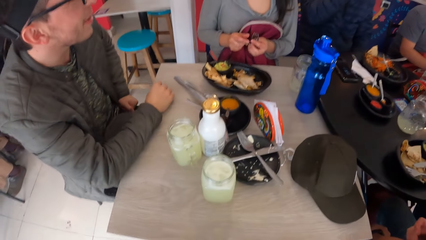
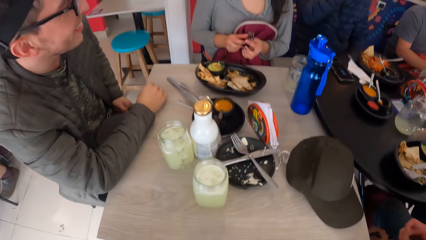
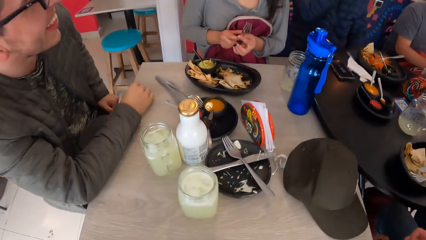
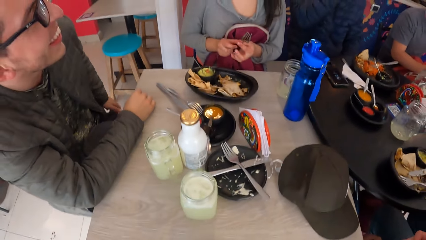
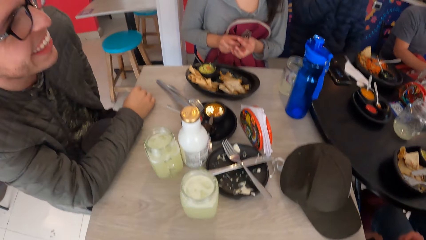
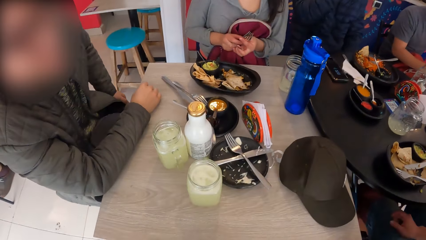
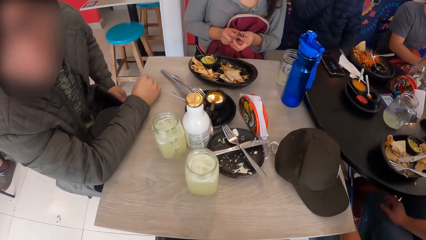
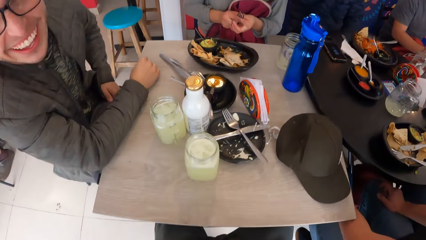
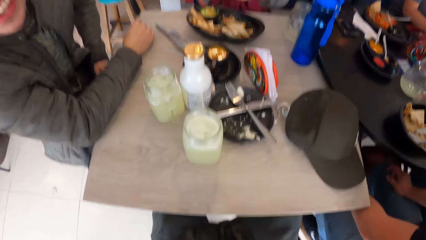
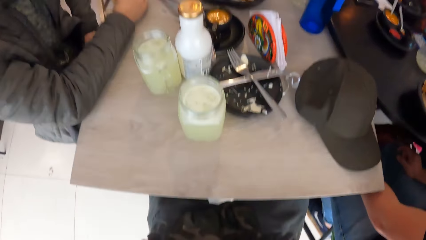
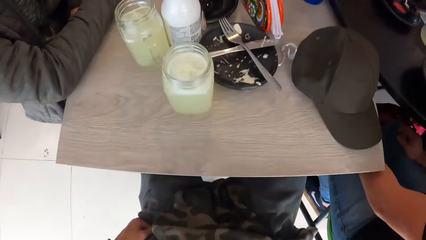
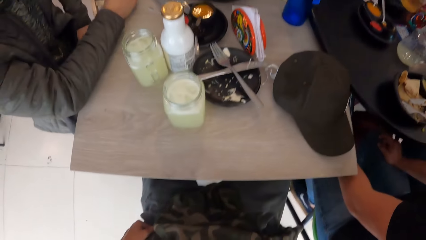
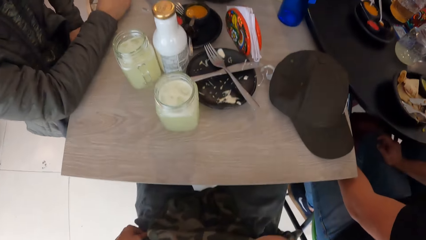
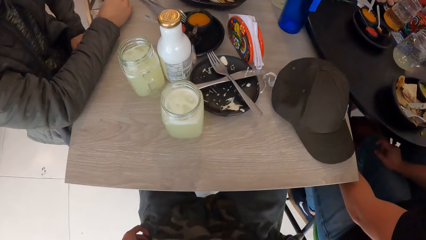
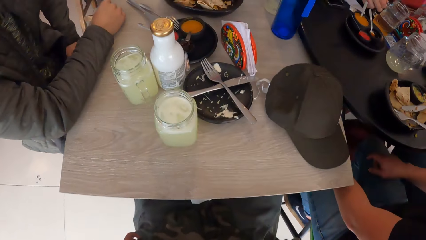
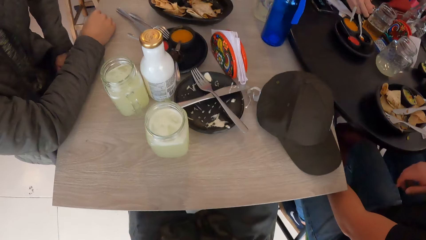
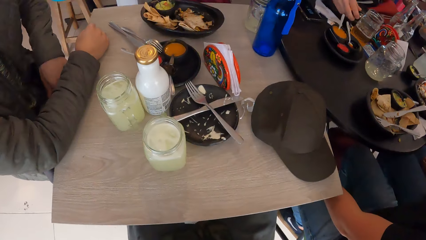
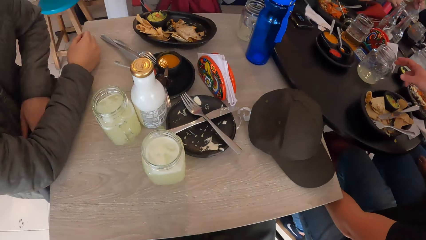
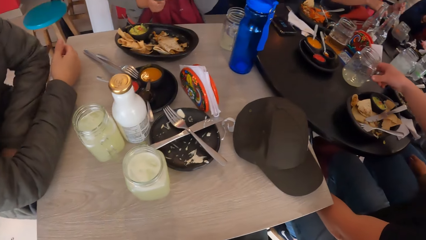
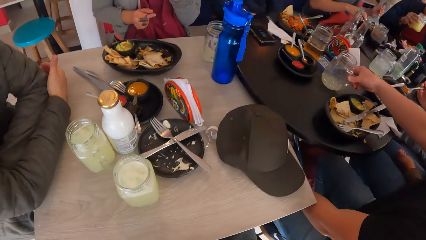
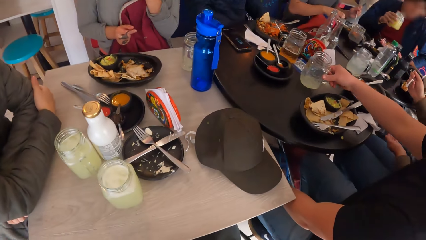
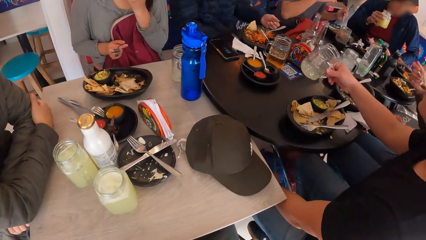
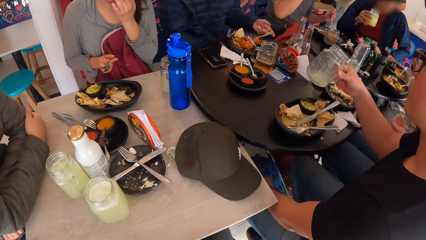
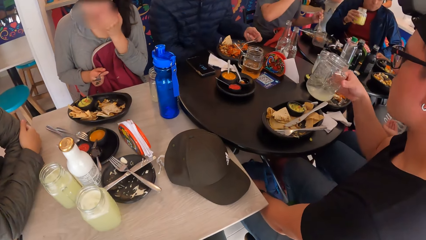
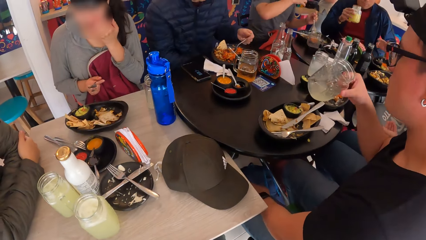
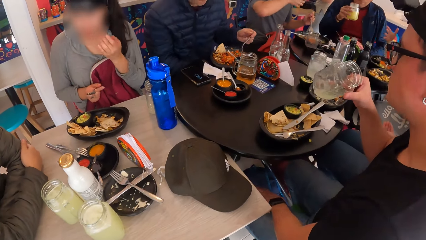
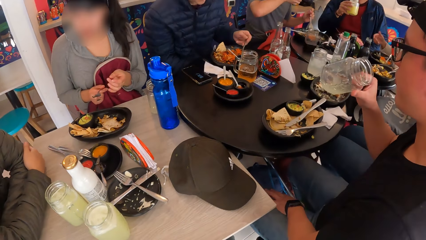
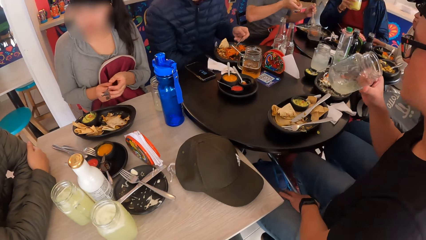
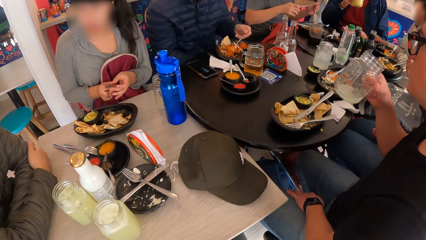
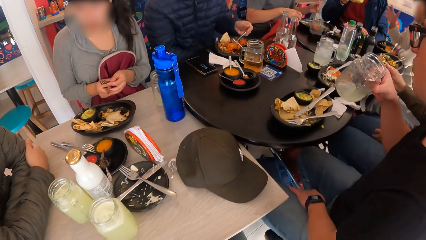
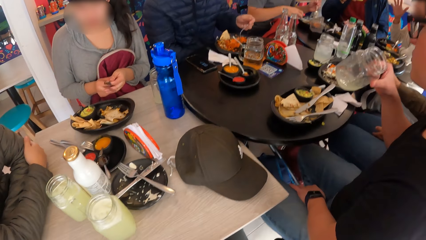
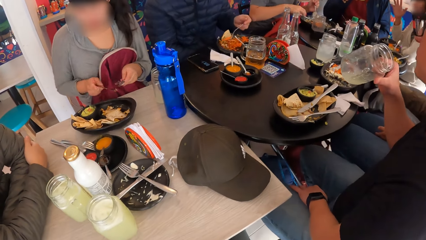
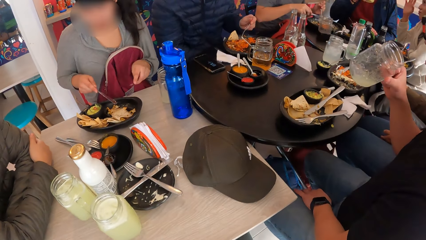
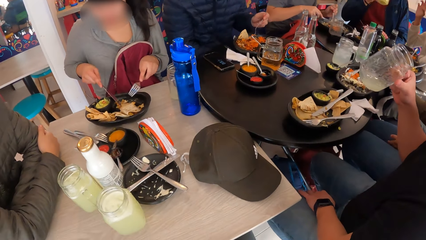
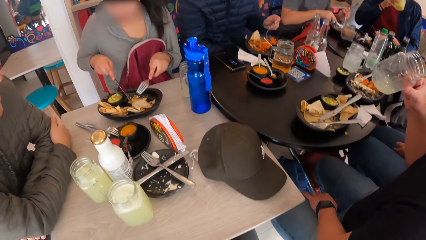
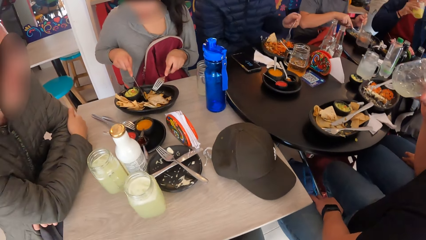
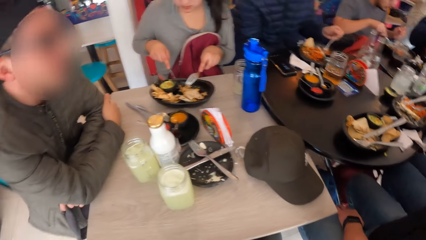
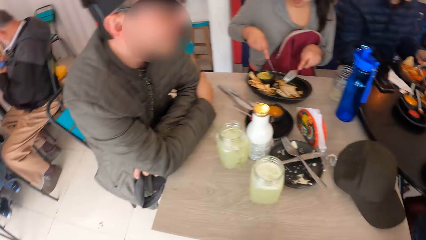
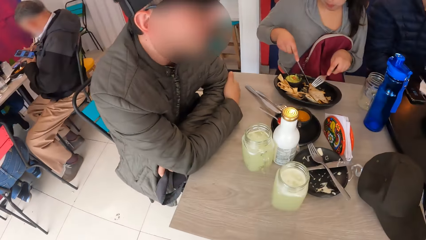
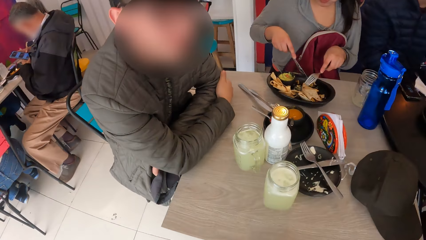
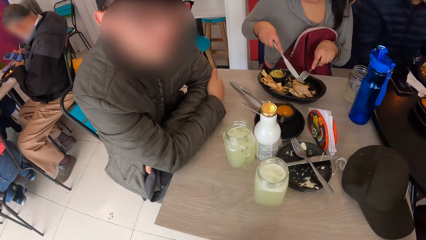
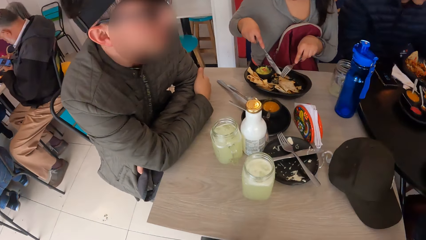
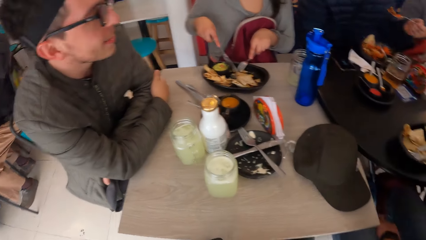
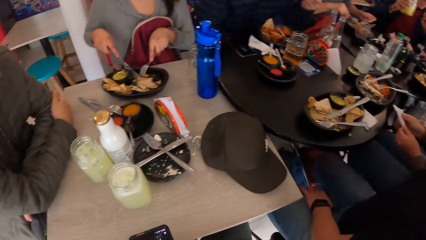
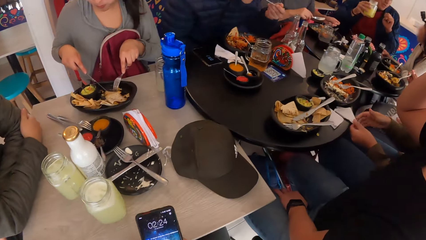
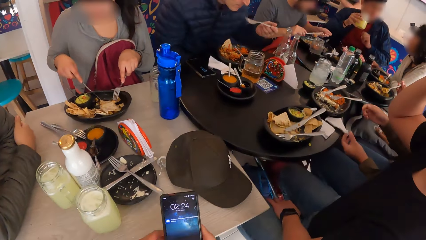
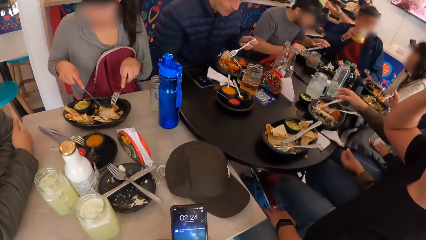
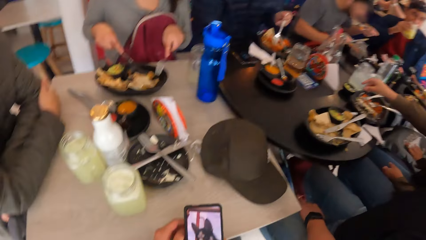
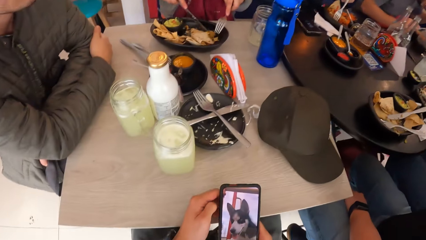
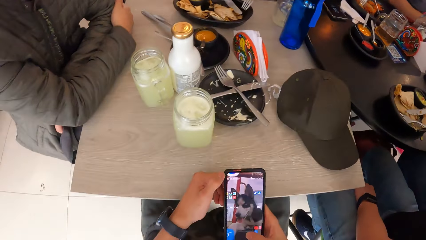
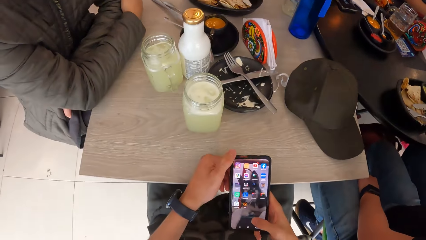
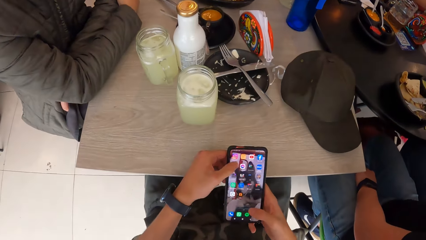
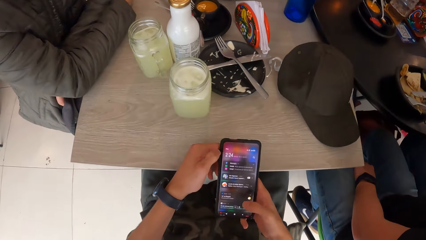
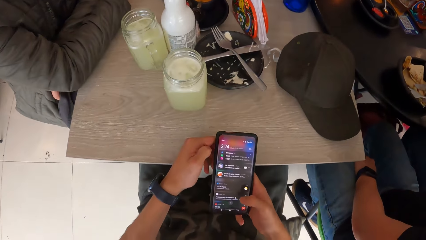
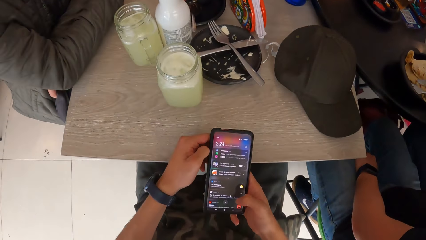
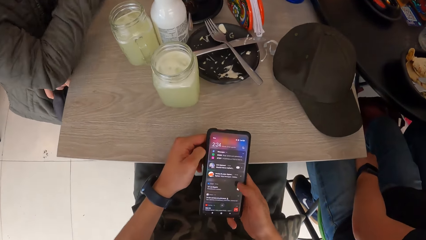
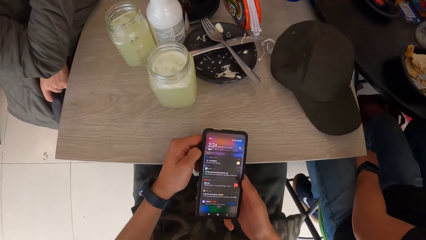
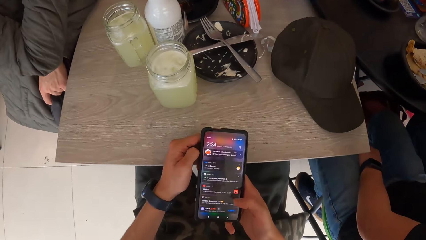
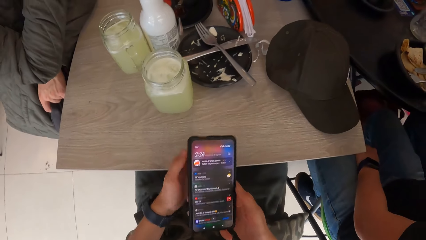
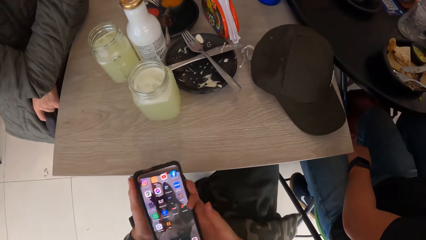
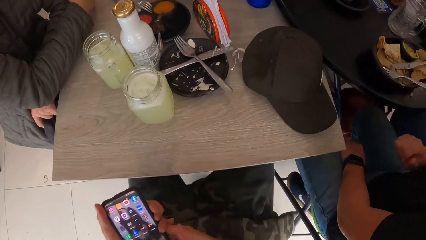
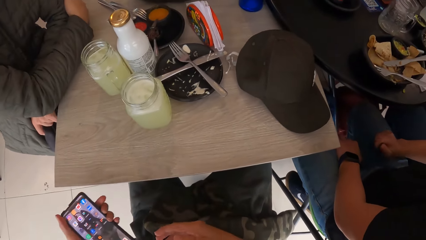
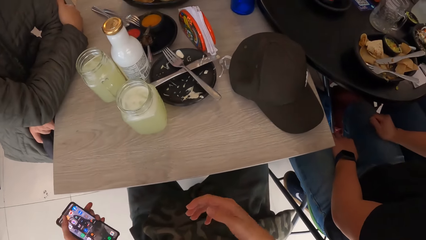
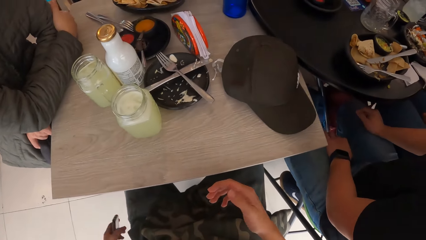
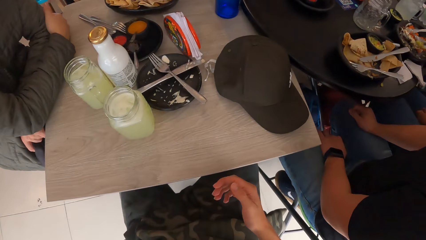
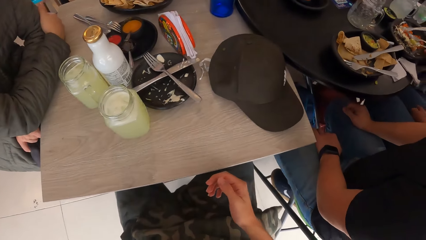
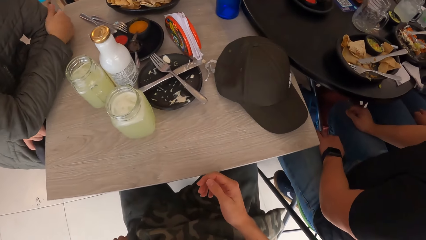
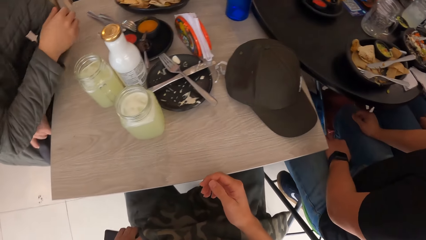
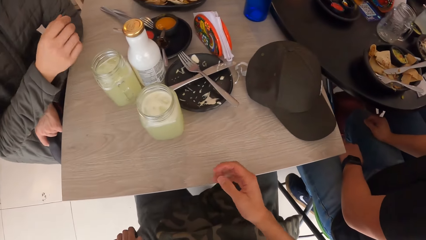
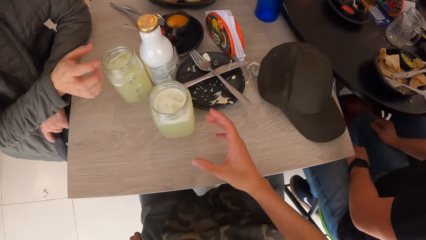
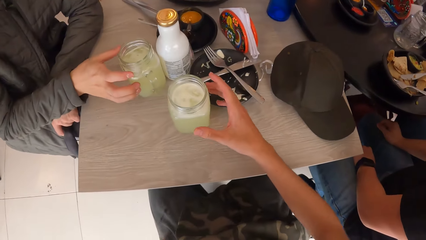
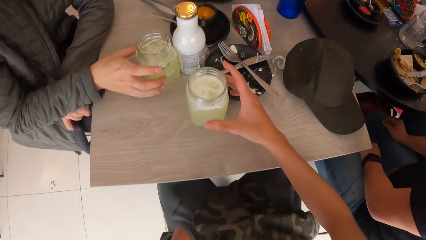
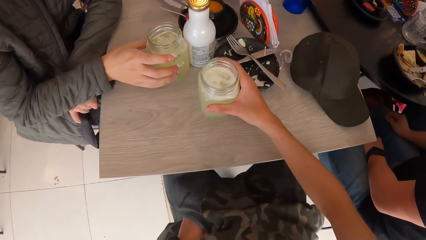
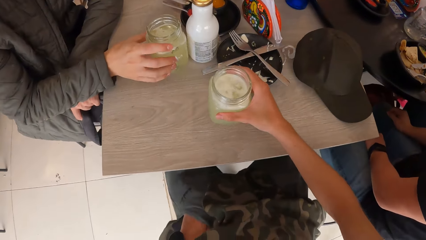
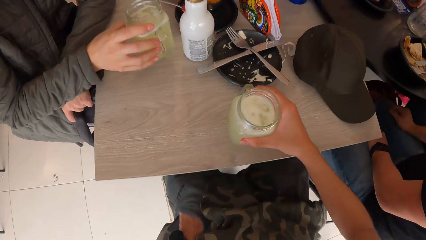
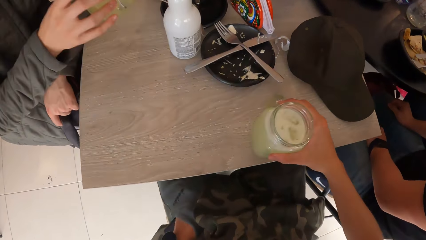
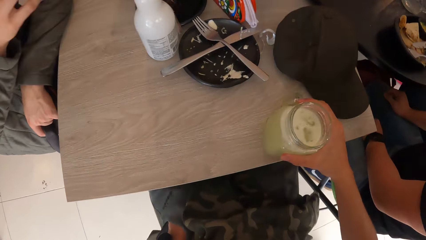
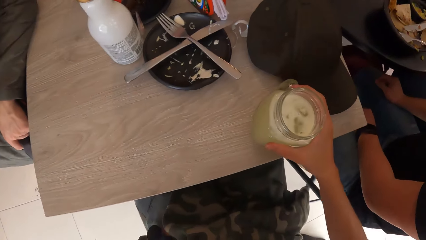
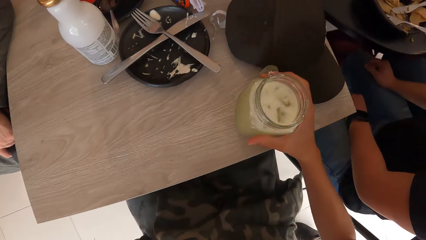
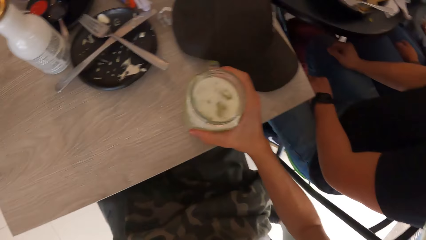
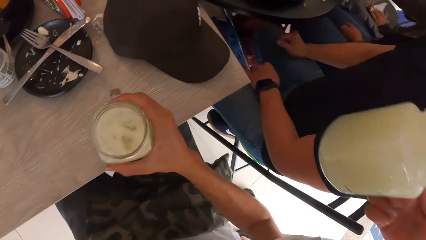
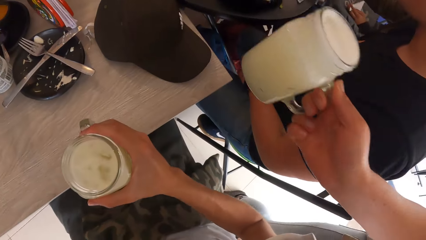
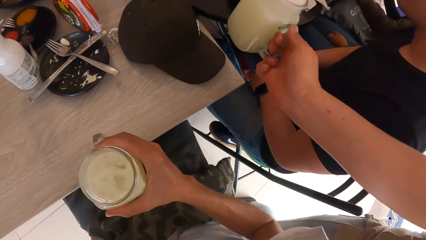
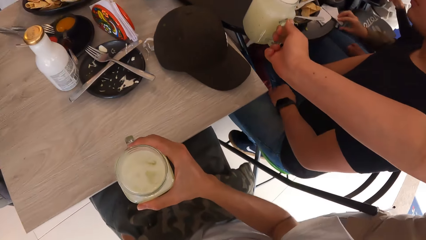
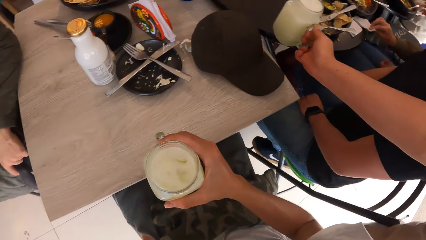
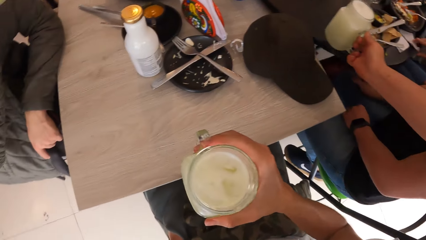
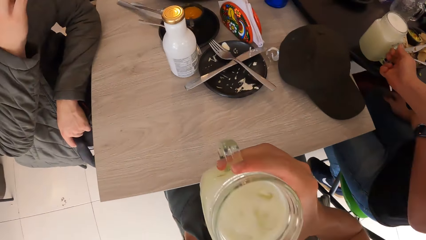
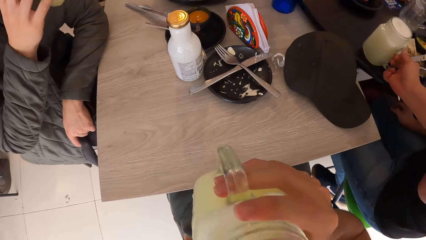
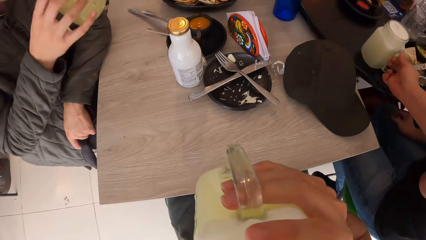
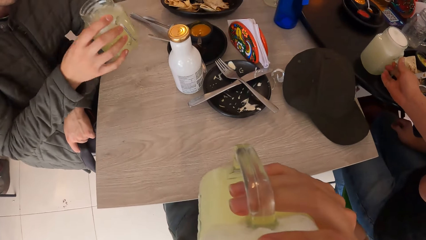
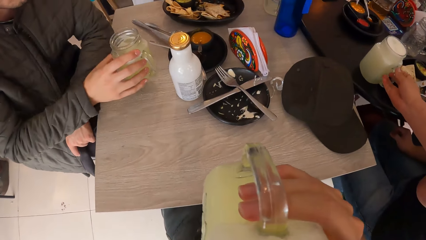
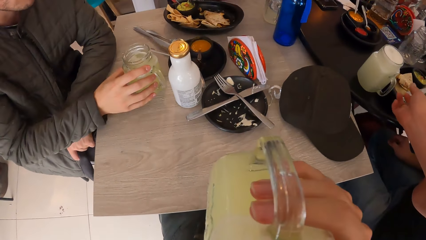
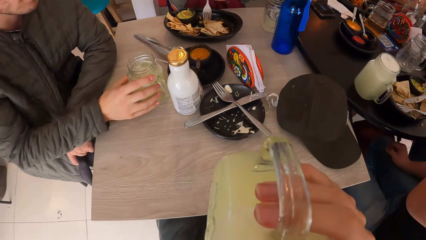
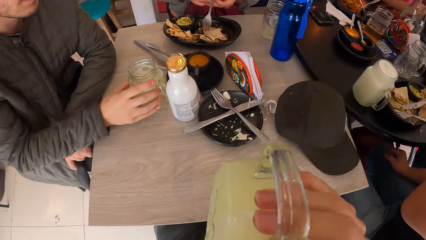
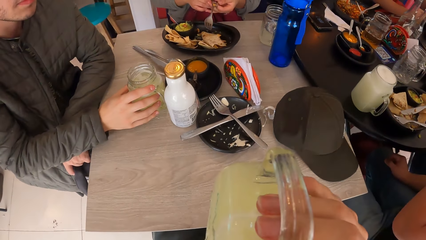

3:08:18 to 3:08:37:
A woman picks a glass of lemonade from the table with her right hand. The camera wearer interacts with a phone with both hands. She interacts with a man. She uses the phone. She keeps the phone in her pocket with her left hand. She looks around. She picks the glass of lemonade from the table with her right hand. The man picks the glass of lemonade from the table with his right hand. The camera wearer drinks the glass of lemonade with her right hand.
